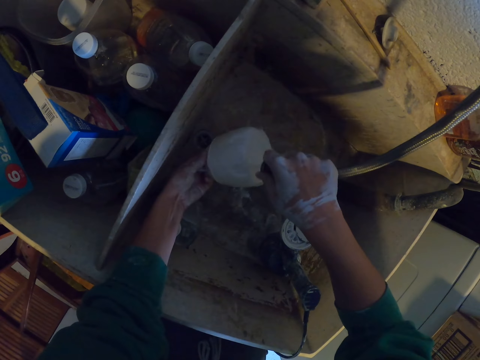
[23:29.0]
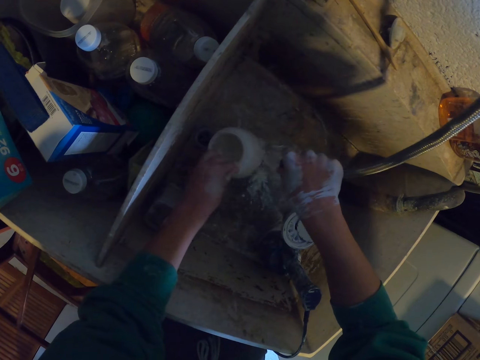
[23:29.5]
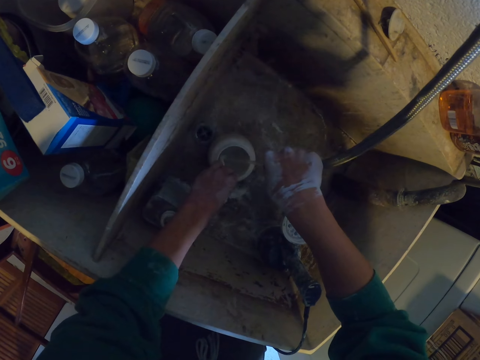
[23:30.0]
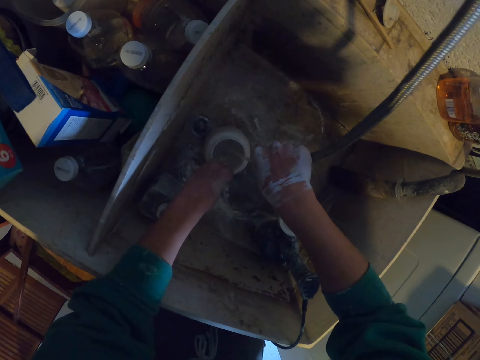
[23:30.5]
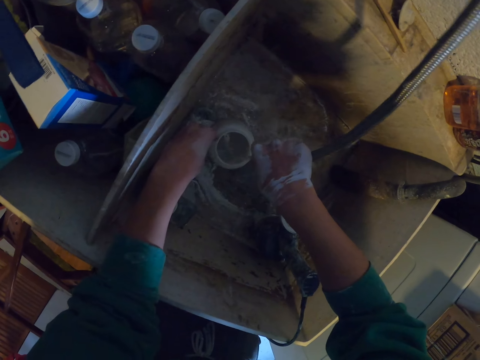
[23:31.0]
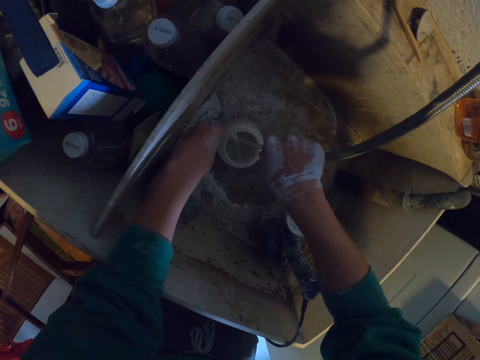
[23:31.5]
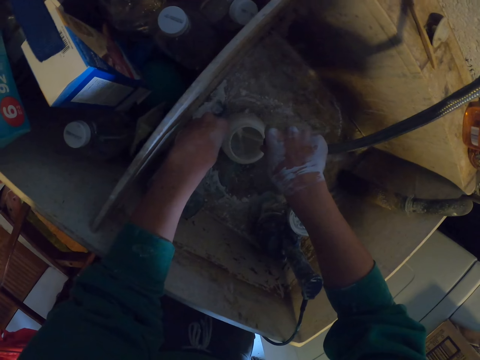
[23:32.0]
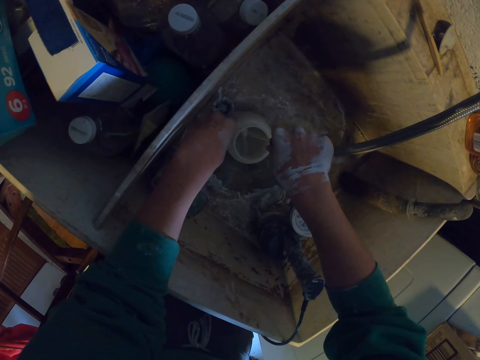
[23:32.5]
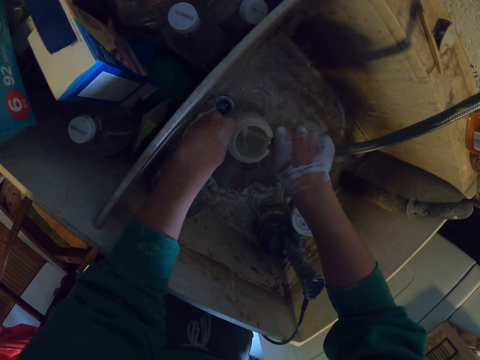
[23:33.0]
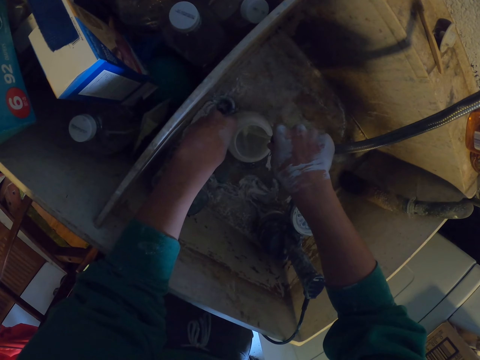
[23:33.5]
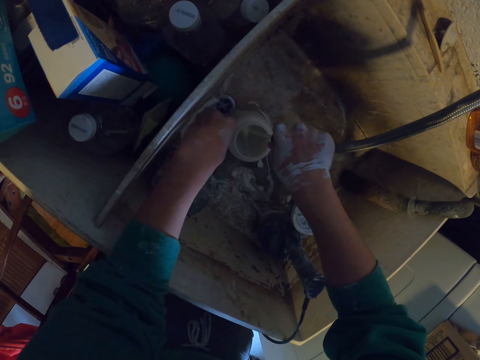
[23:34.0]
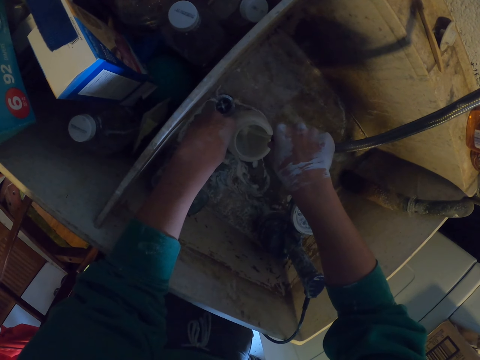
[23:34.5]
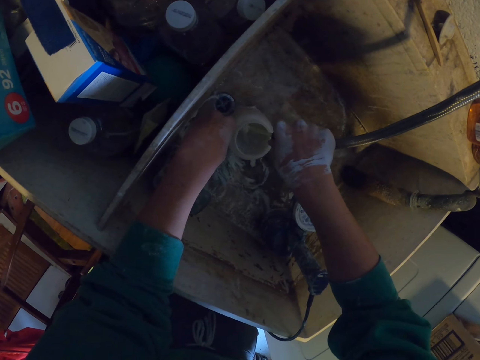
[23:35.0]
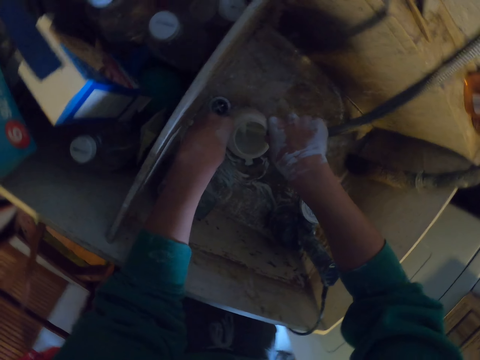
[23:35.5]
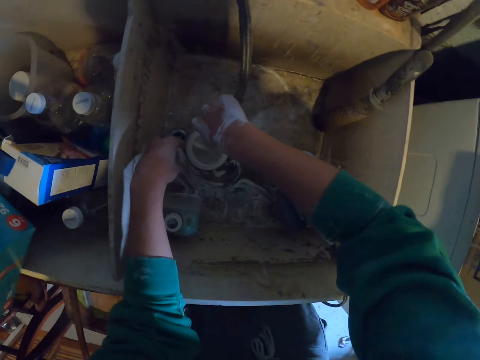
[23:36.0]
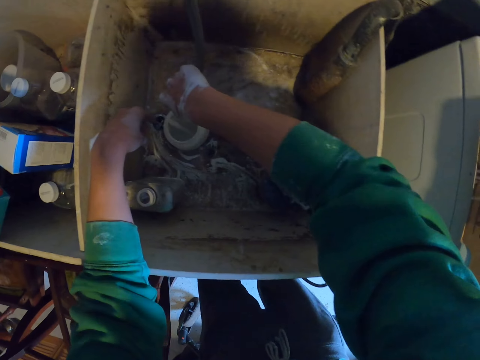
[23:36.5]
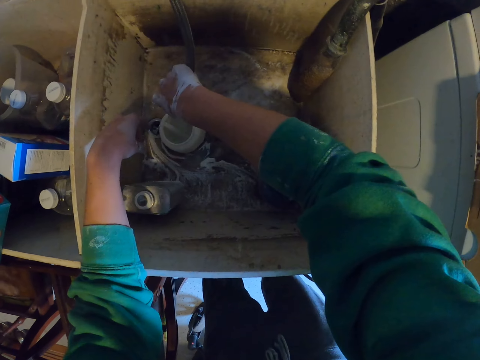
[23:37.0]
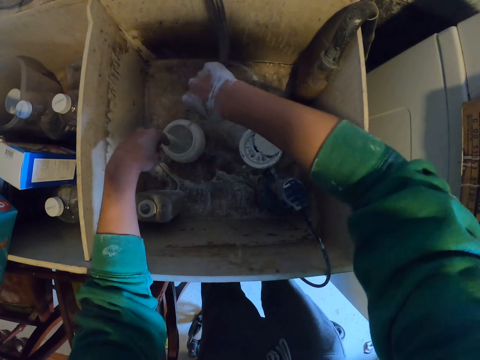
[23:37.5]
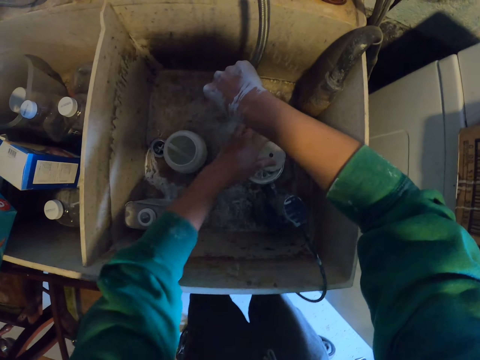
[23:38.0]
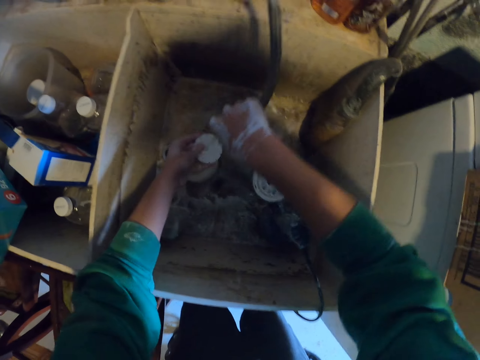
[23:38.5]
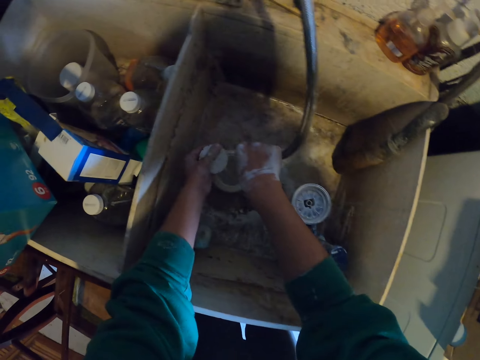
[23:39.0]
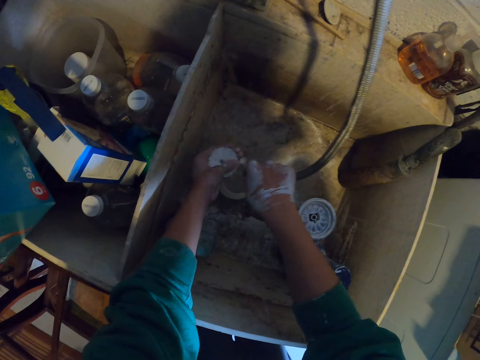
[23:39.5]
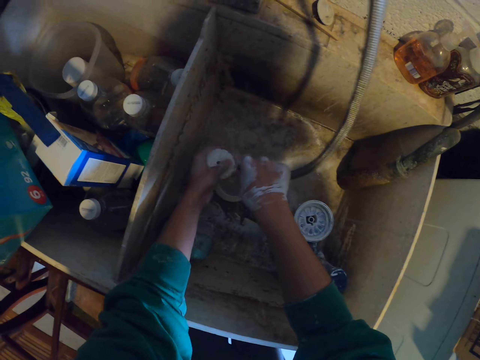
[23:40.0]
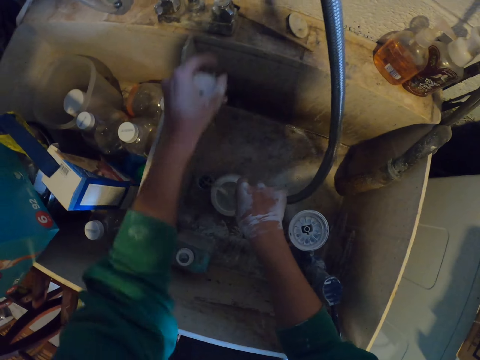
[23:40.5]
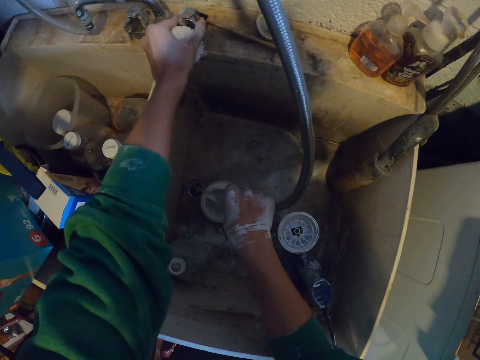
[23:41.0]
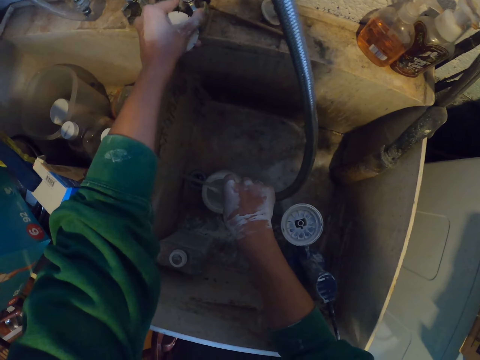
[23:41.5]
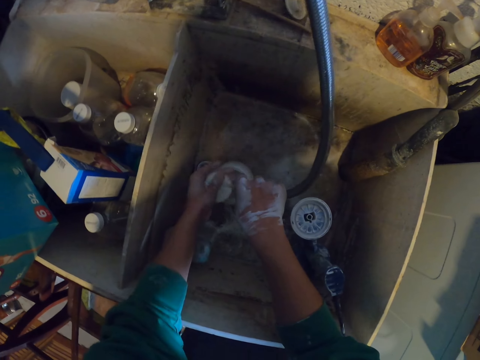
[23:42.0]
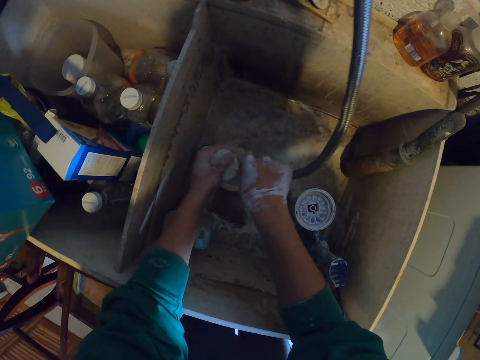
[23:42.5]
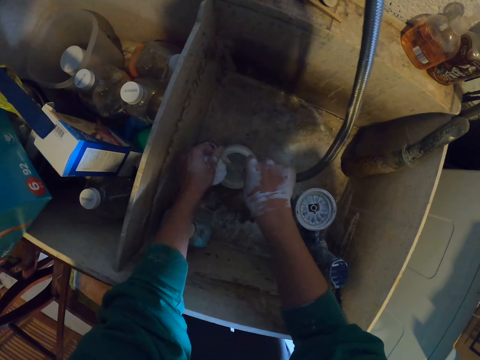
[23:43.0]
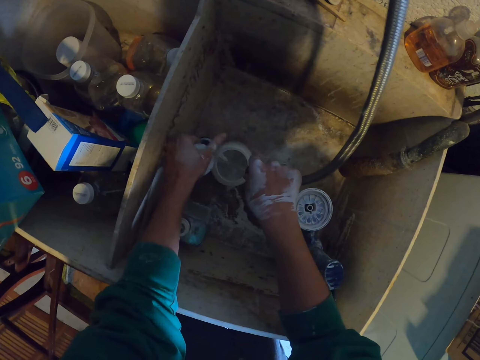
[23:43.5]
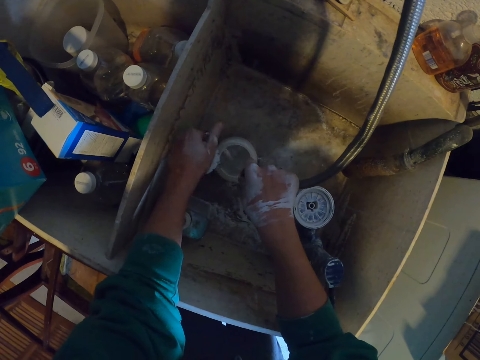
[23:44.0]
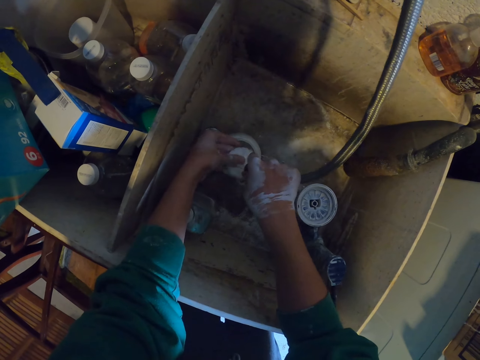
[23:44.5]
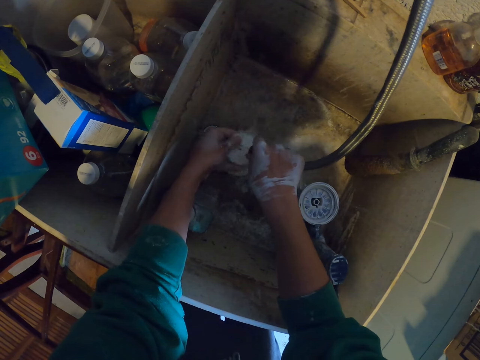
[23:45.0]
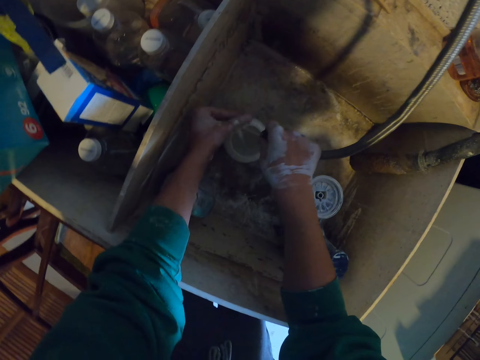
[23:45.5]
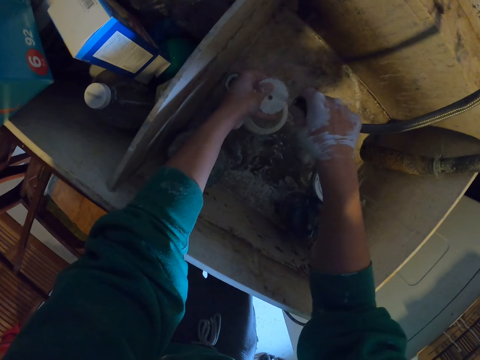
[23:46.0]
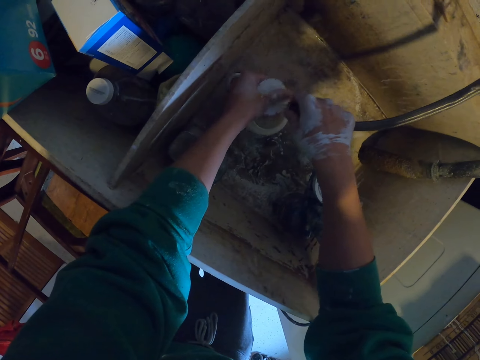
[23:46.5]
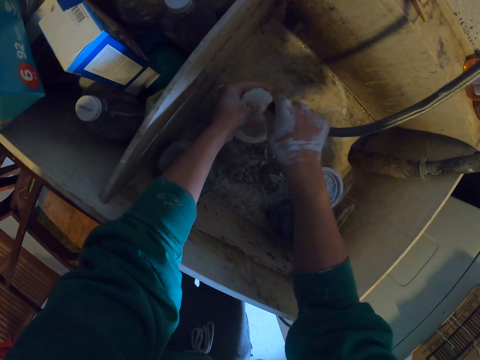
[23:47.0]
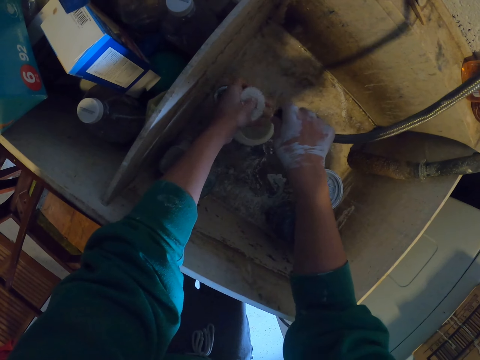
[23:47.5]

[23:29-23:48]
The camera wearer puts water in a paint cup. They stare at a plastic. They pick up the plastic, part of a paint spray gun. They rinse the part of the paint spray gun. They move a tap of water. They rinse the part of the paint spray gun.

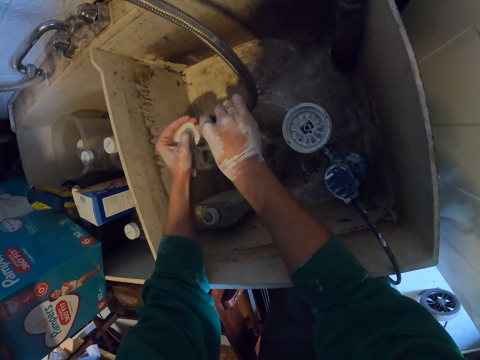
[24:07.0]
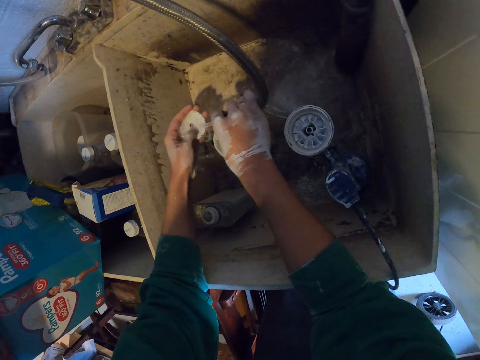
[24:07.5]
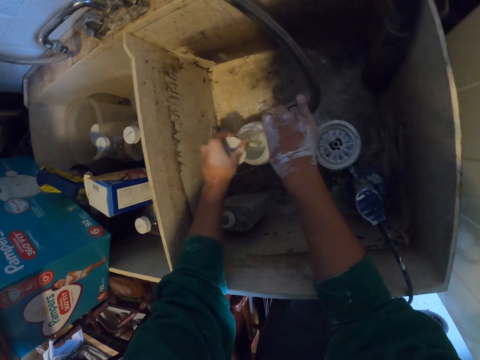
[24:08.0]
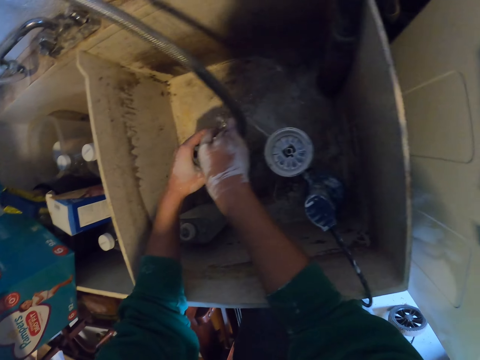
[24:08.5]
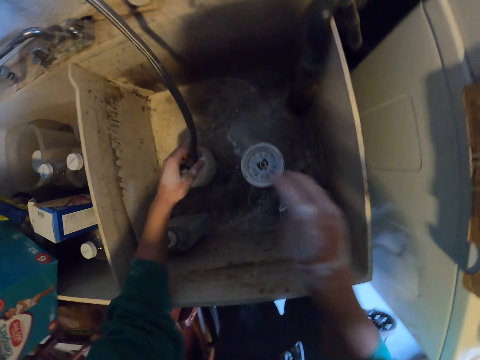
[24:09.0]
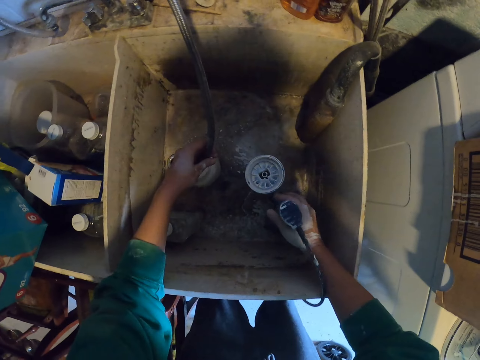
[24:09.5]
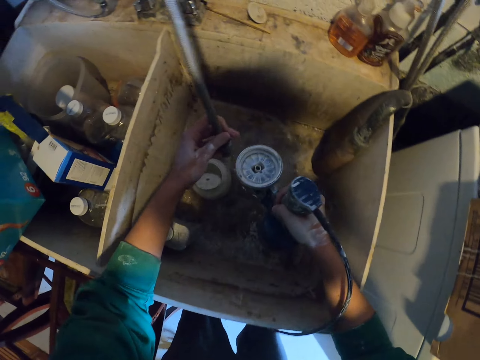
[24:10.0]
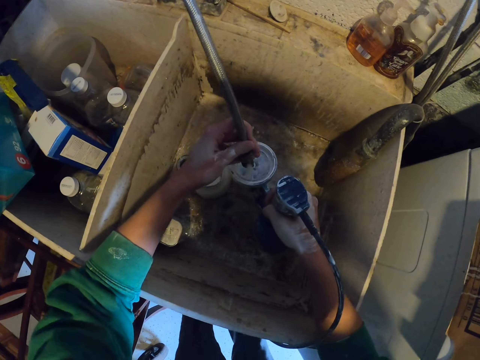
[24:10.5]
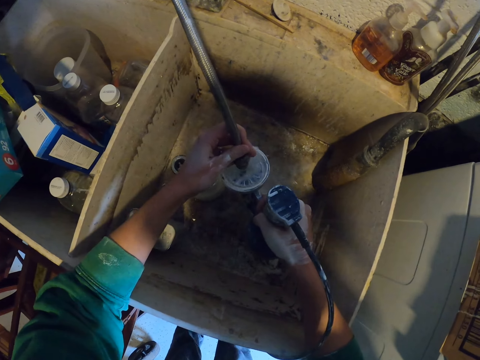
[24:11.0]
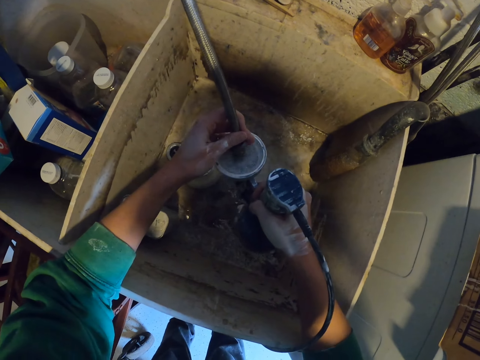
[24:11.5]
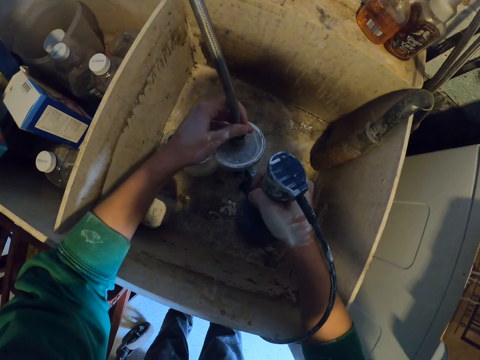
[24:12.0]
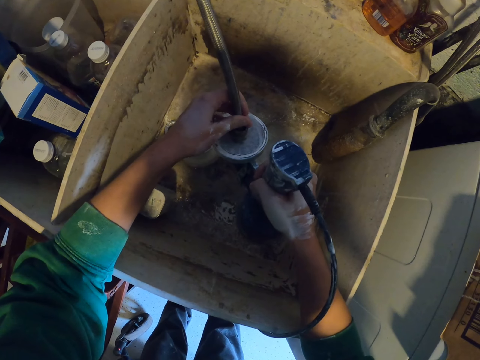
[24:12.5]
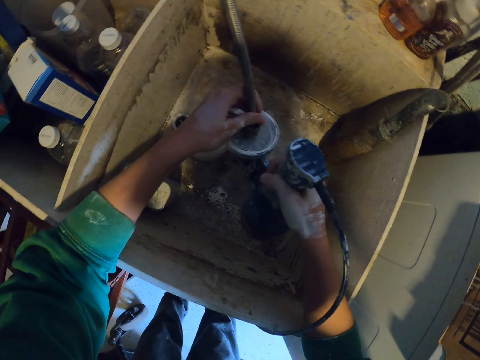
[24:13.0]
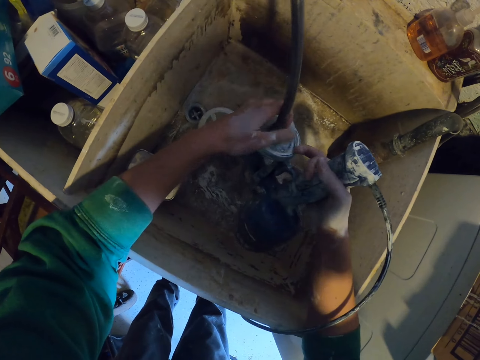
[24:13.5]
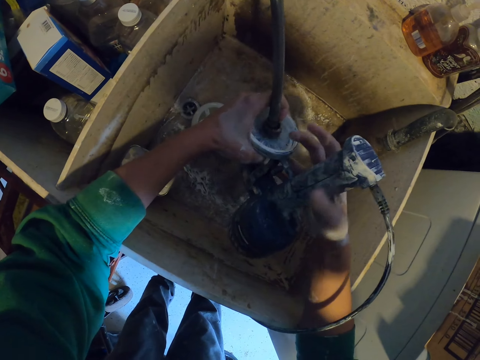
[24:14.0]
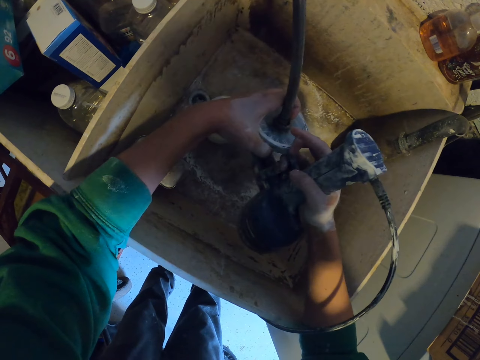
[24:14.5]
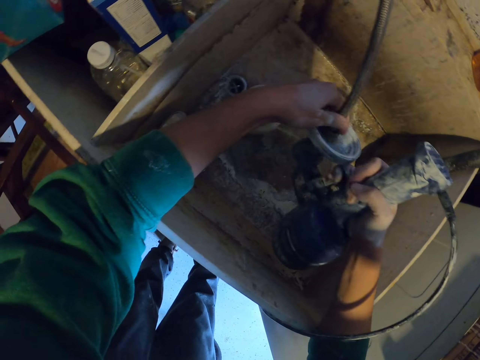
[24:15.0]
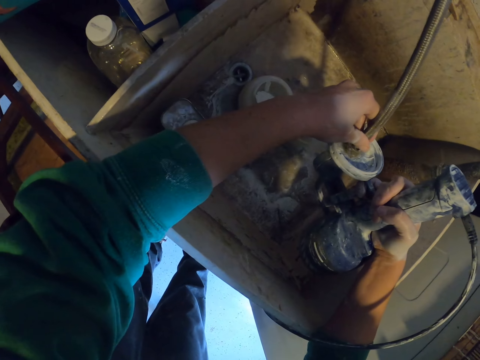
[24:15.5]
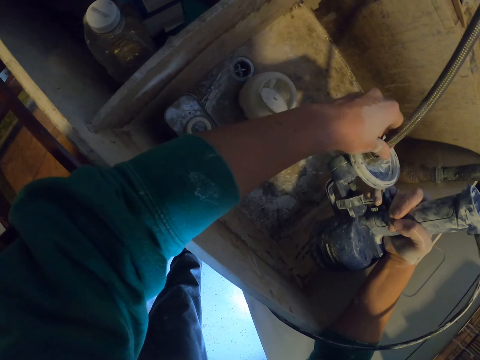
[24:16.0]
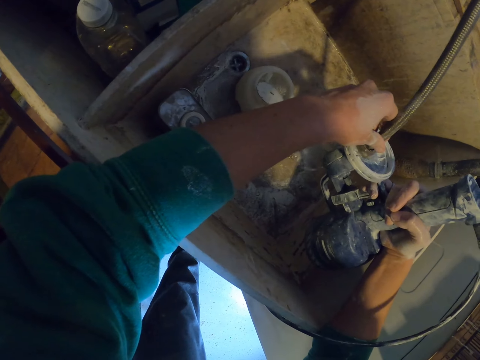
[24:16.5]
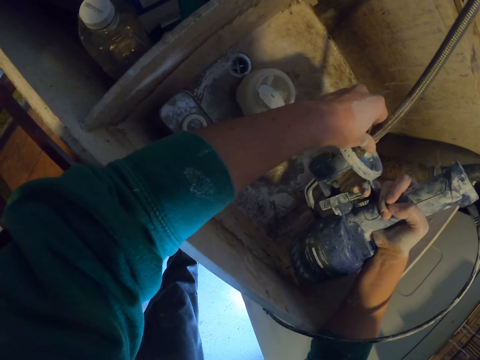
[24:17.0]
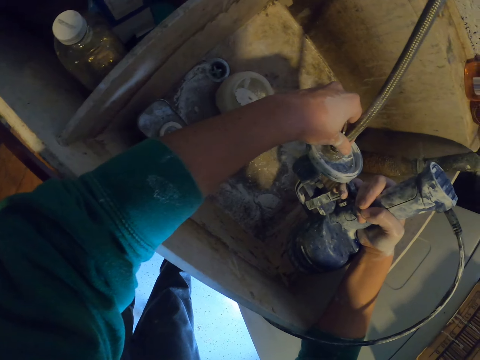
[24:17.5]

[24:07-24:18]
The camera wearer puts part of a paint spray gun in a paint cup. They hold a shower hose with the other hand. They pick up a paint spray gun or big plastic in a sink. They fix a pipe of water on the plastic. They put water in the paint spray gun. They move the pipe and metal of water on the hand.
